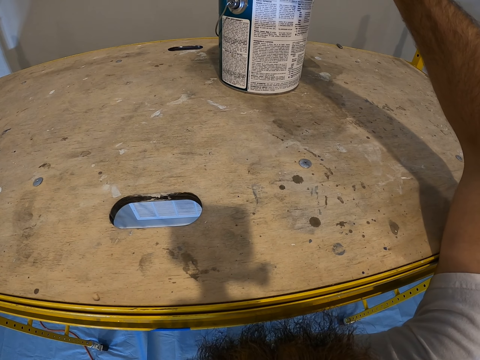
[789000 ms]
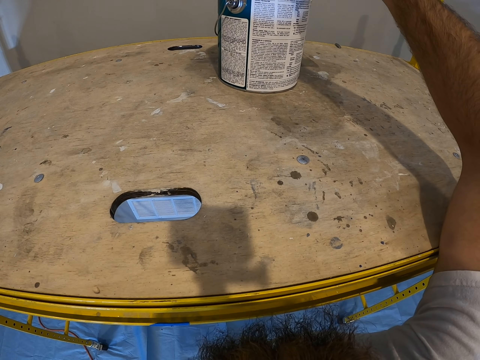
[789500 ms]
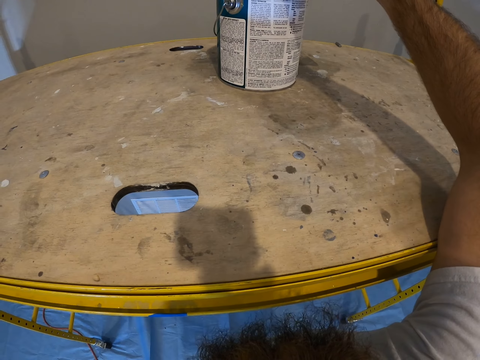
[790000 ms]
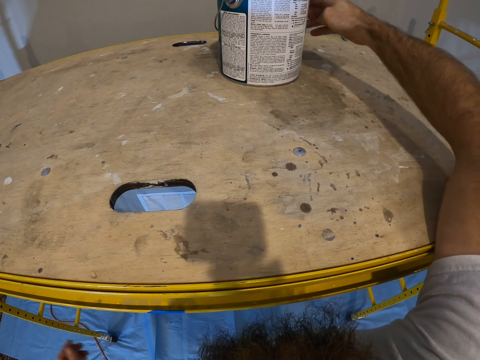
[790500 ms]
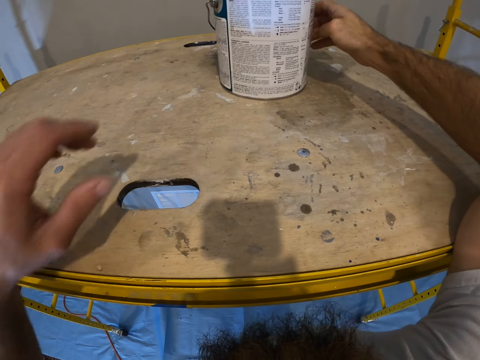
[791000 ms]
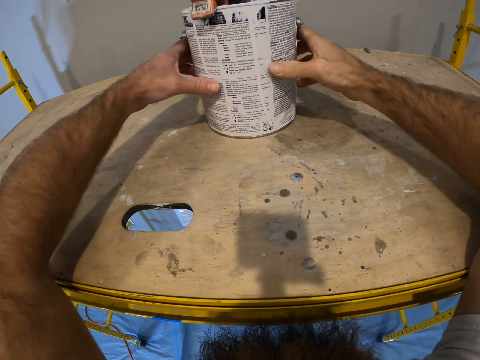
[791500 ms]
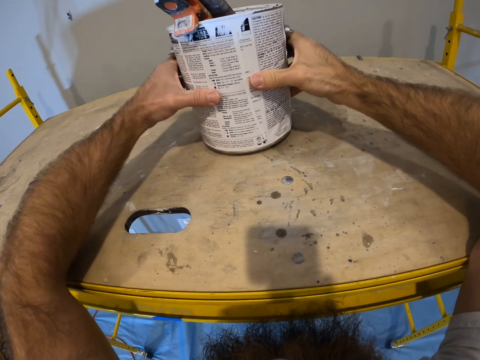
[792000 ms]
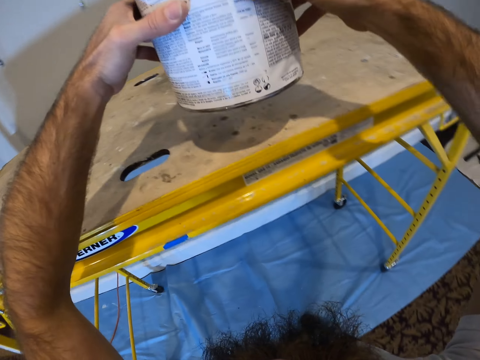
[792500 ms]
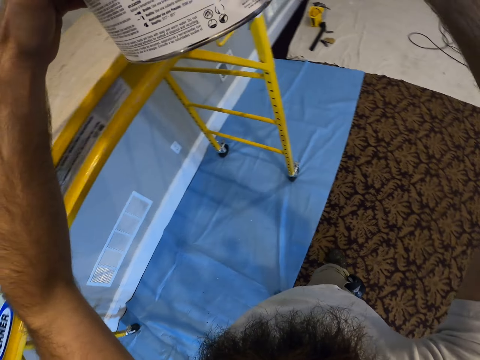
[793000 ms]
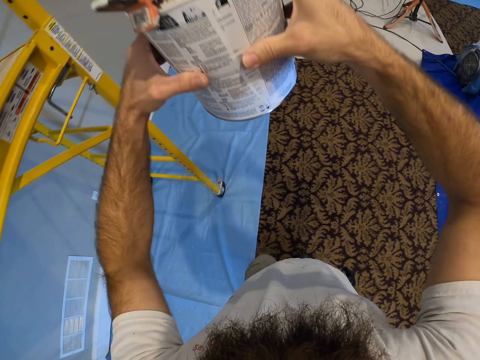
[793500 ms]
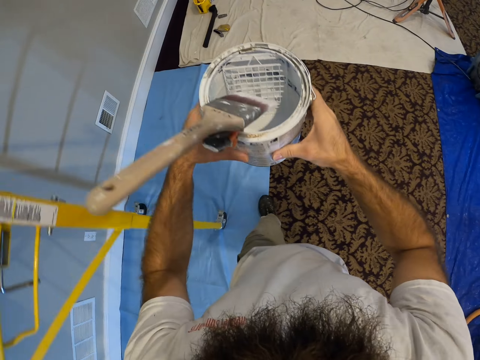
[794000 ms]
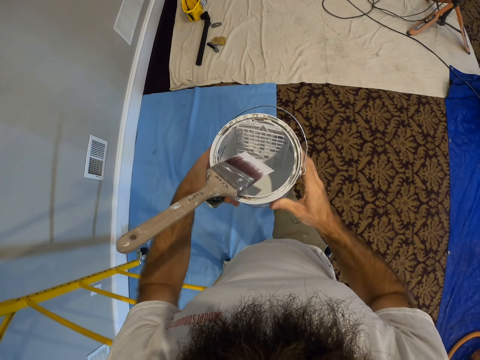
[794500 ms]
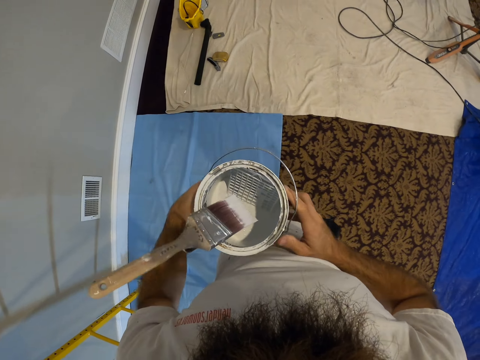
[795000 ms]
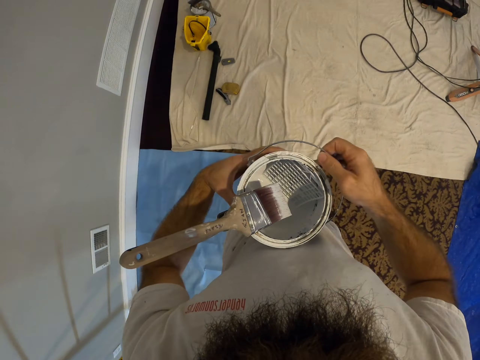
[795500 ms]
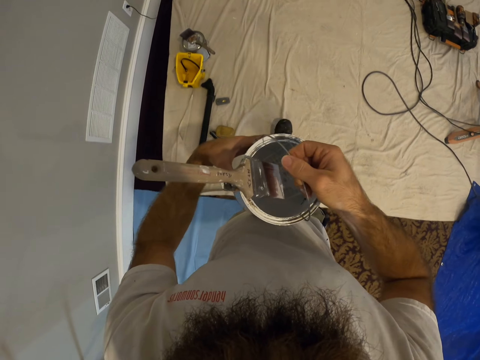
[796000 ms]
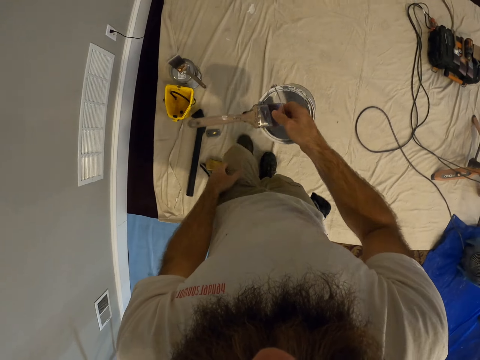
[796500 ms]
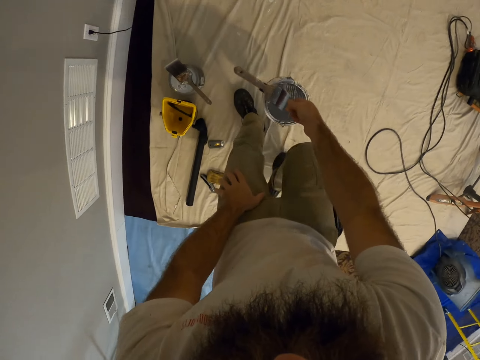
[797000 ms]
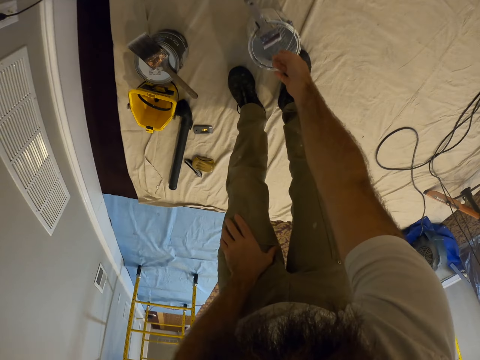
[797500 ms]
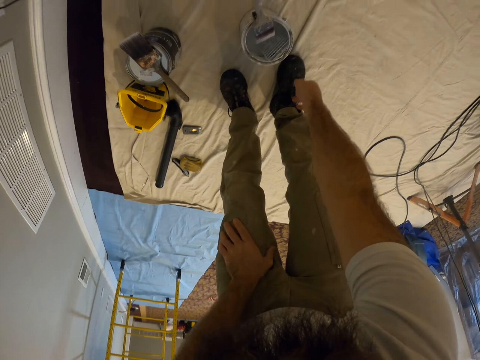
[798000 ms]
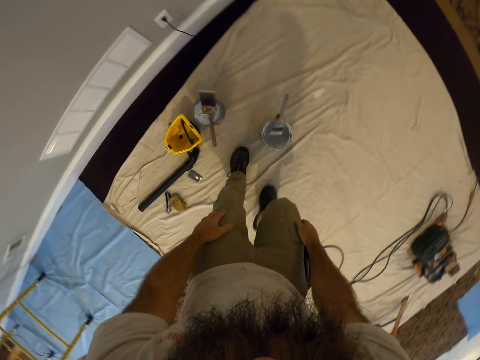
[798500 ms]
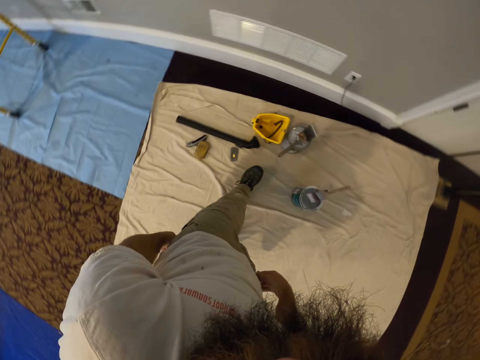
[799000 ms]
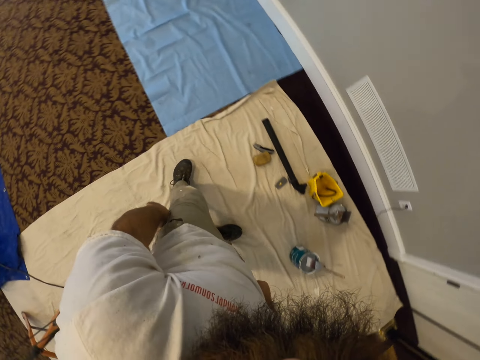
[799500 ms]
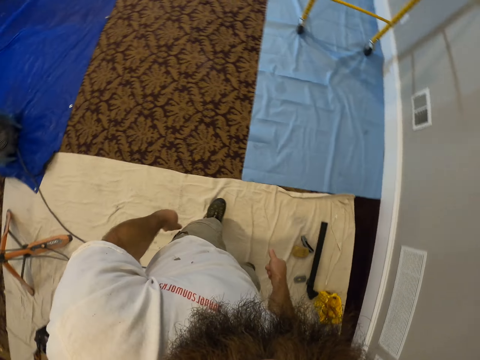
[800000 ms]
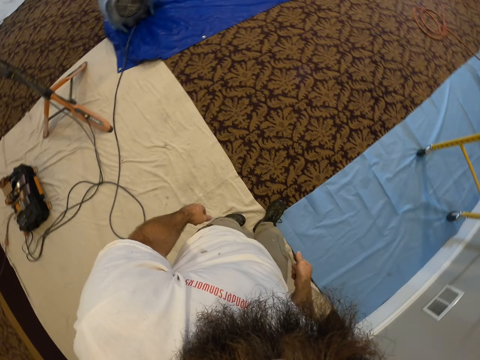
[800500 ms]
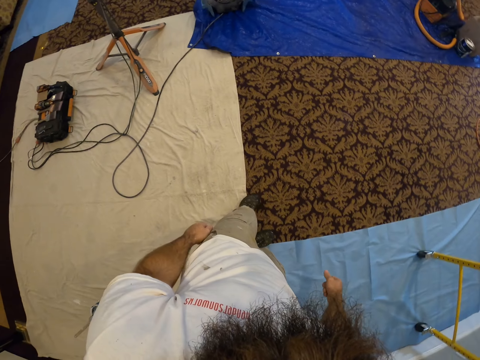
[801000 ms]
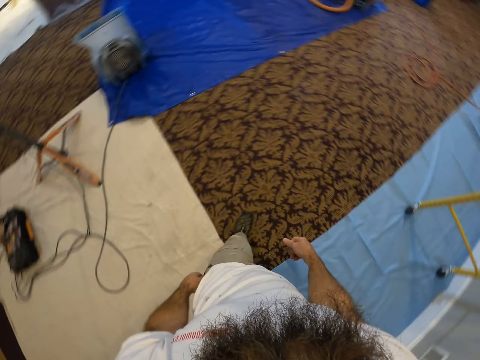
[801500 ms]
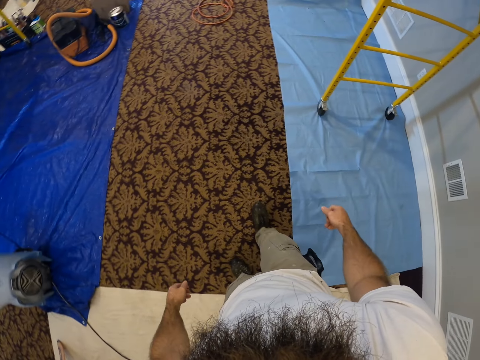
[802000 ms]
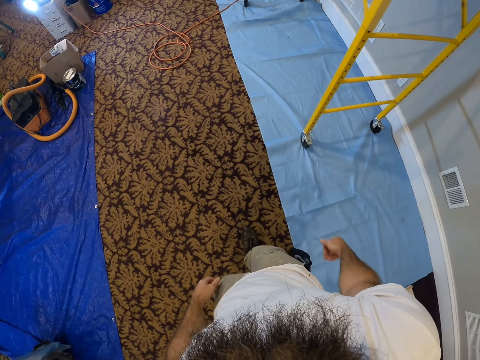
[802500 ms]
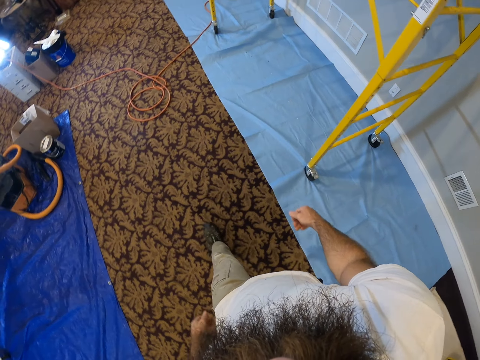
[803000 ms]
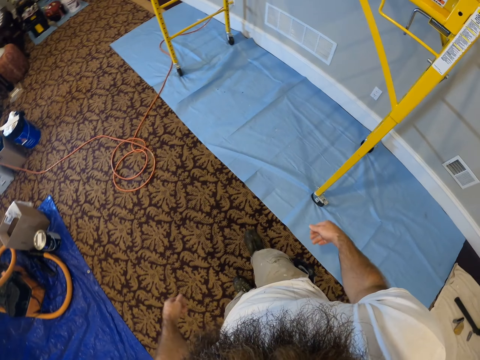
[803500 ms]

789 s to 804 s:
The camera wearer moves the paint can. He carries the paint bucket from the scaffold with both hands. He walks. He drops the paint bucket on the floor with his right hand. He walks.

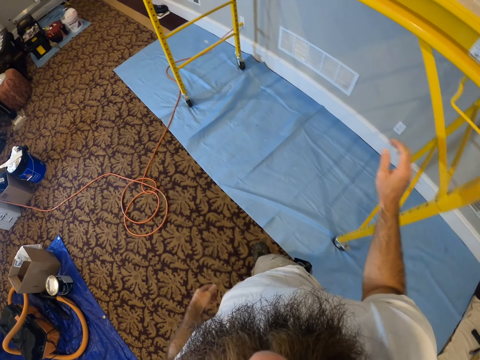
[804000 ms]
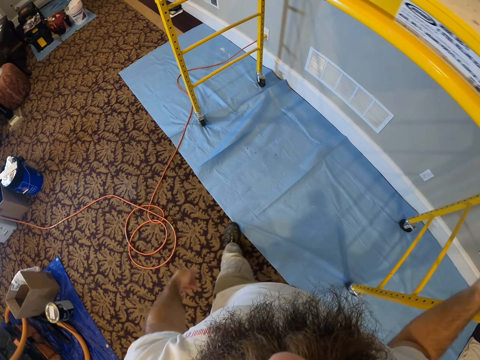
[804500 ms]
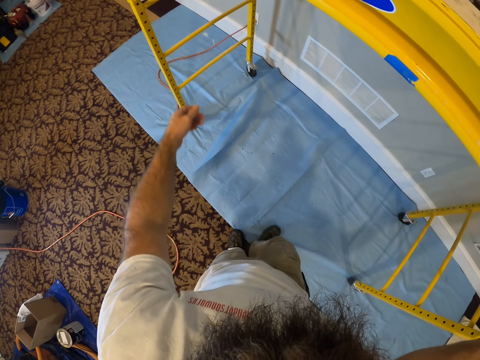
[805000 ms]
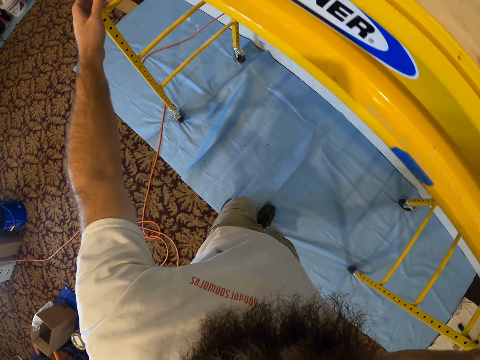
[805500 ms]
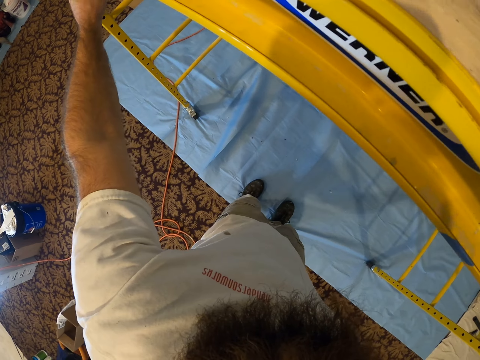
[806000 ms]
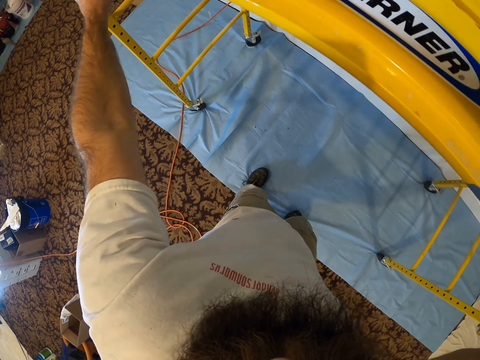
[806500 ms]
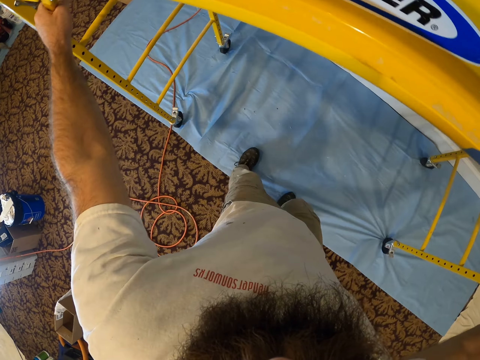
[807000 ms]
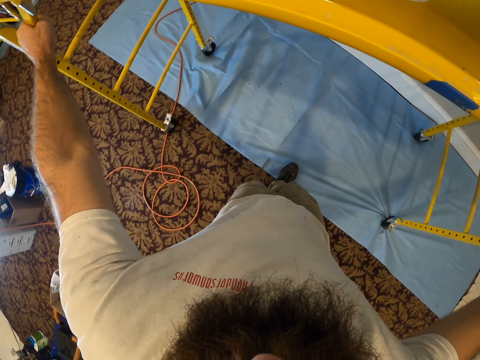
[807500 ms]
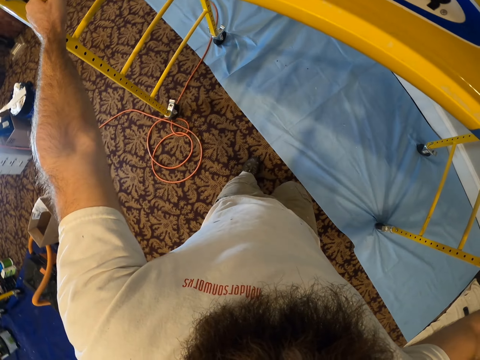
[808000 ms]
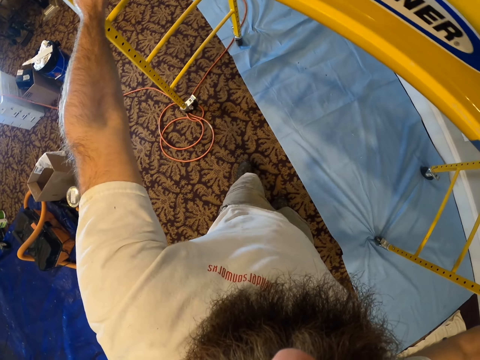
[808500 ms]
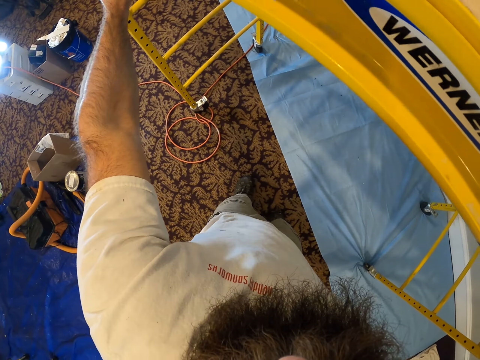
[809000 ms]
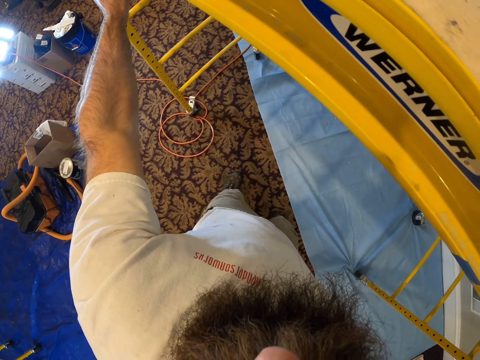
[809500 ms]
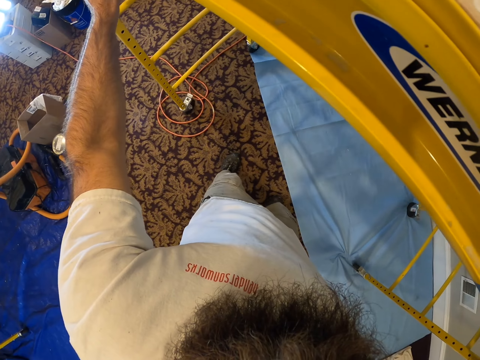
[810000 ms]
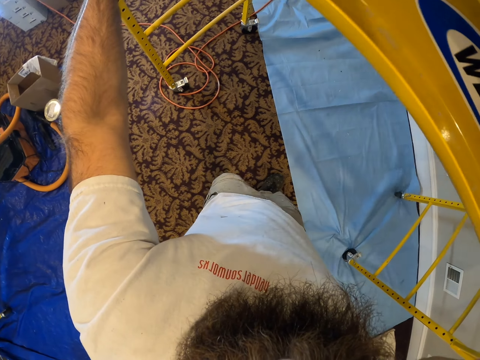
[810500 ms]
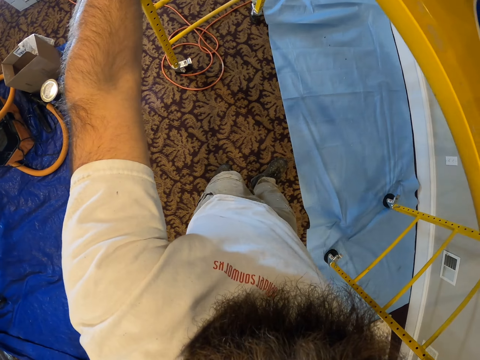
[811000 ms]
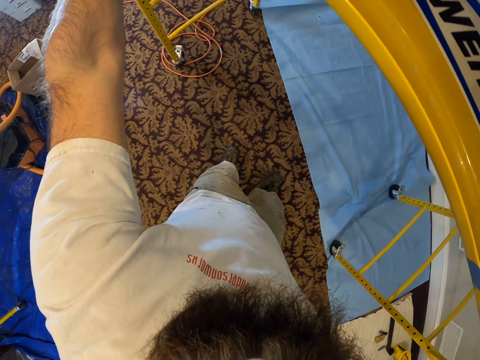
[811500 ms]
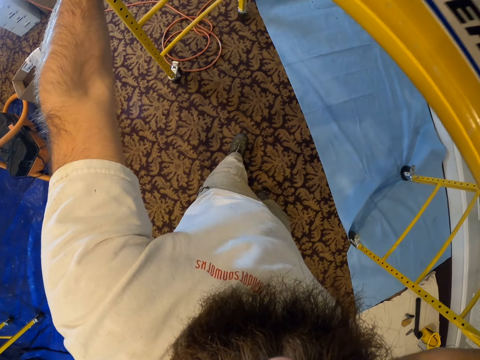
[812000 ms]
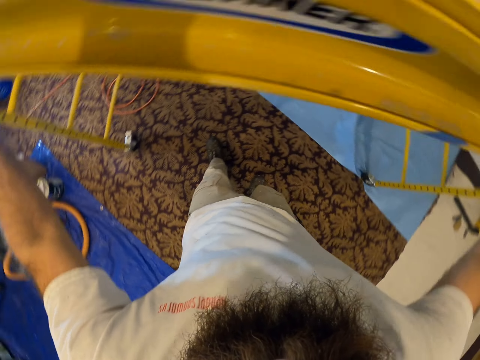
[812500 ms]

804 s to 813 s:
The camera wearer moves the scaffold on the floor with both hands.

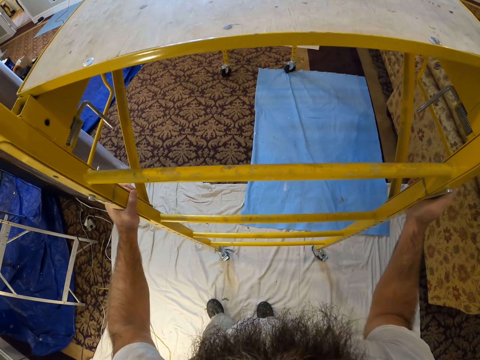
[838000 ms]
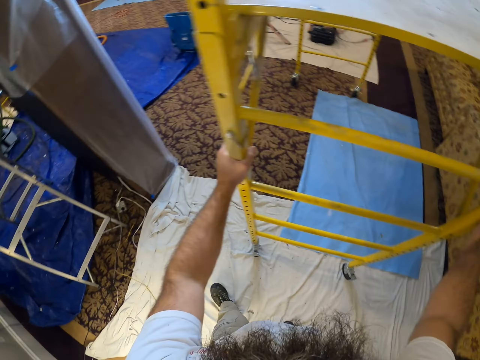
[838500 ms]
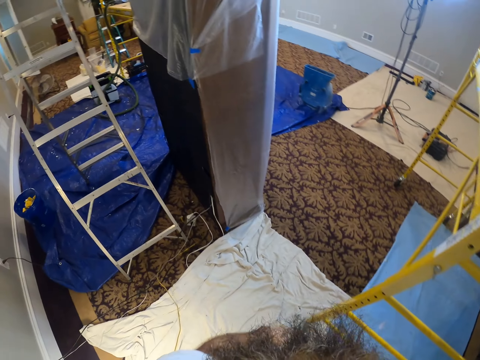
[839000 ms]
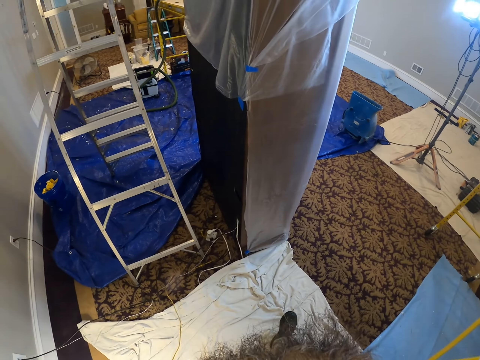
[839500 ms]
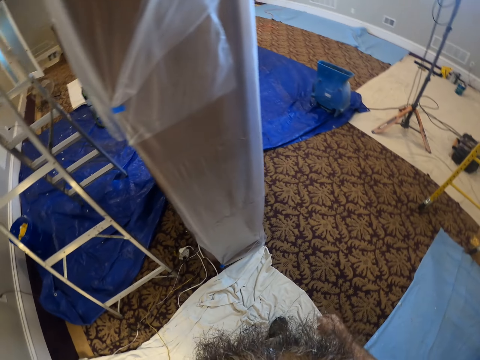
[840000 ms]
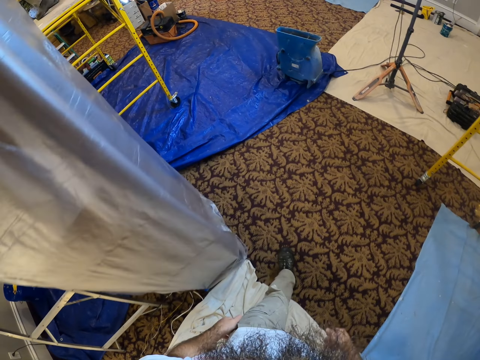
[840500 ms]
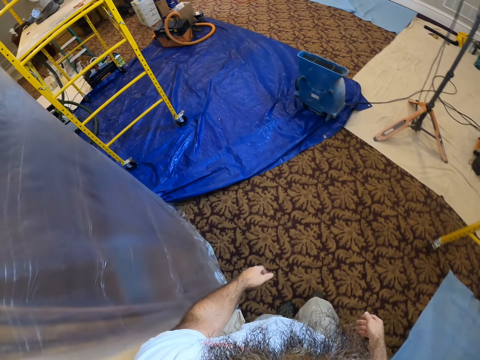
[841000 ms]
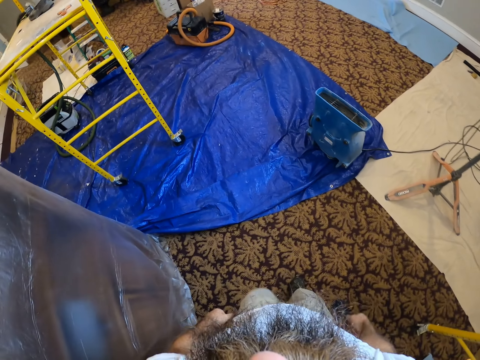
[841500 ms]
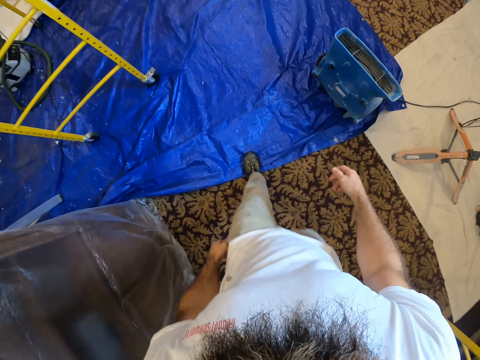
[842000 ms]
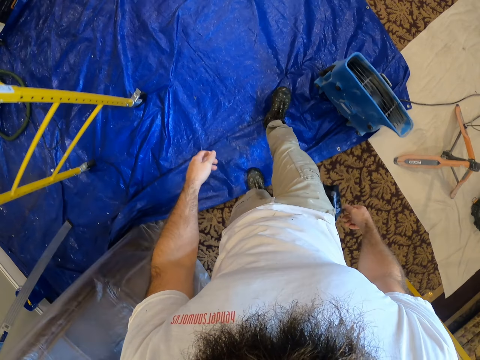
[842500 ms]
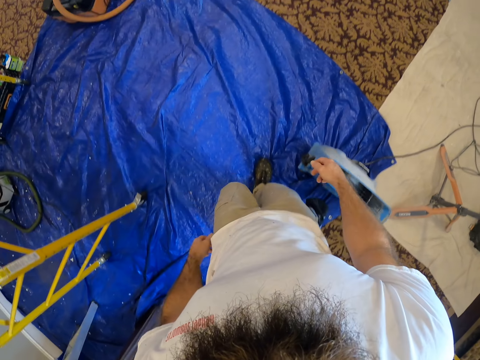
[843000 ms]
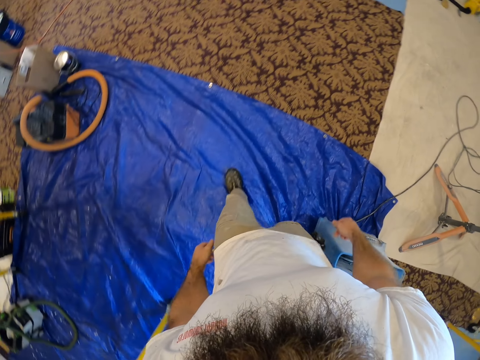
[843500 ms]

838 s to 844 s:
The camera wearer walks across the room.
